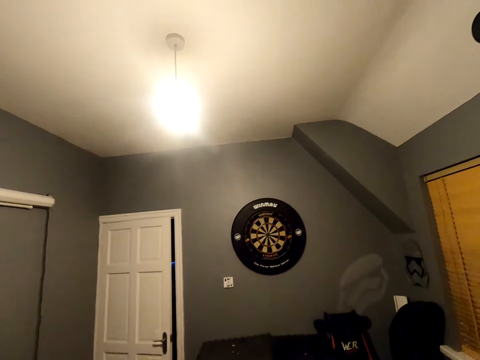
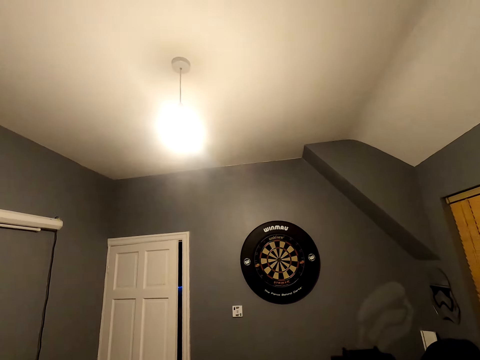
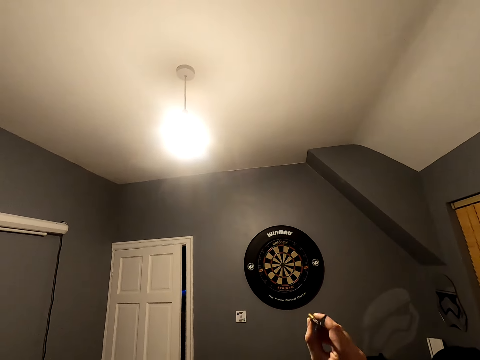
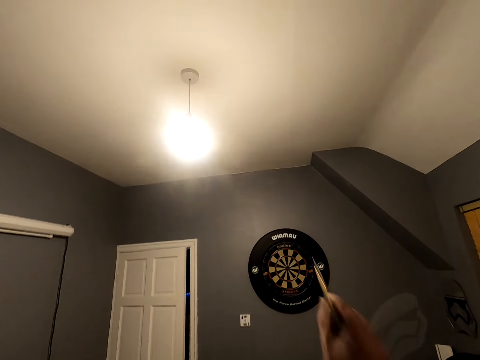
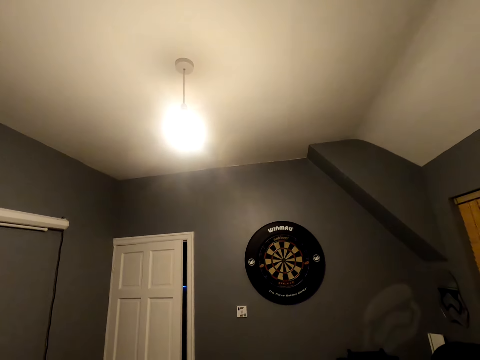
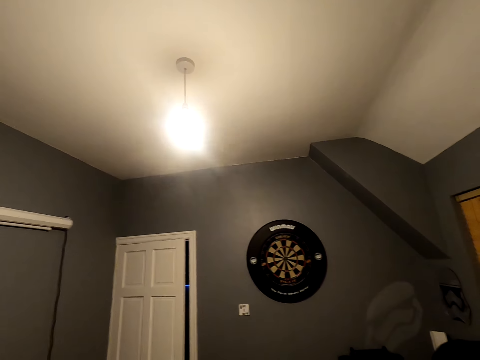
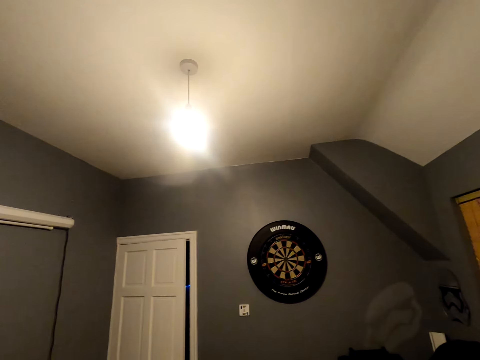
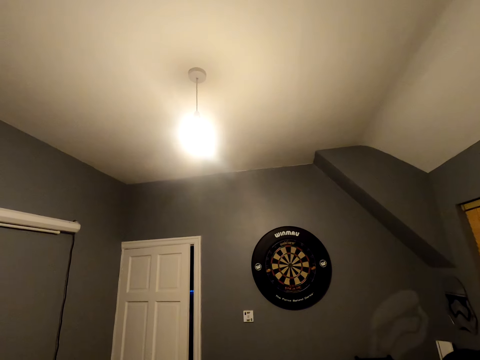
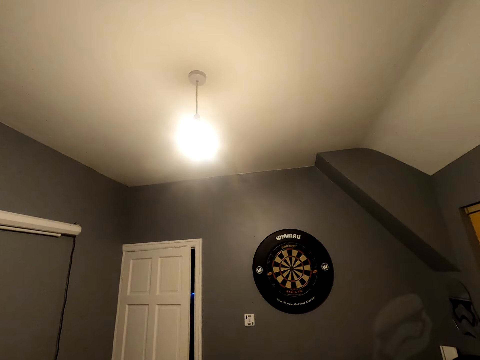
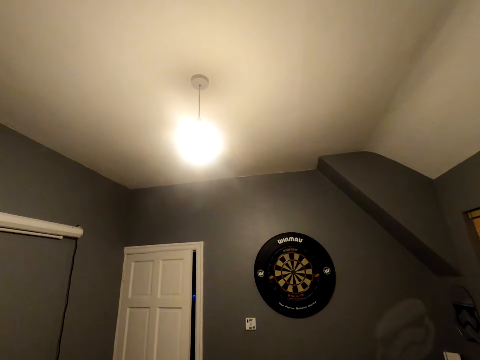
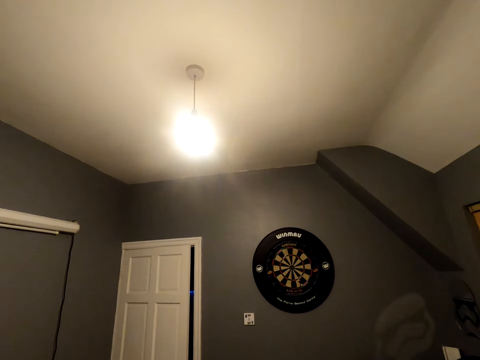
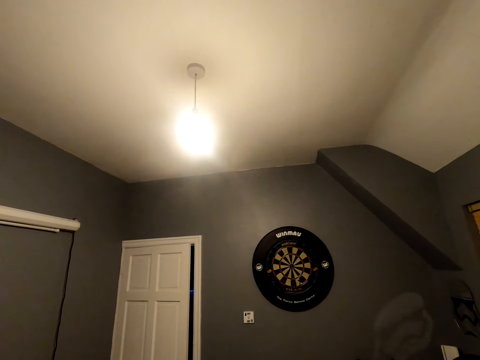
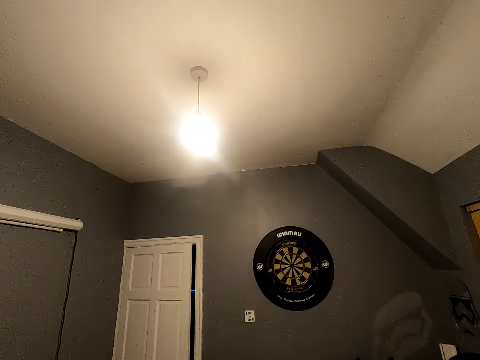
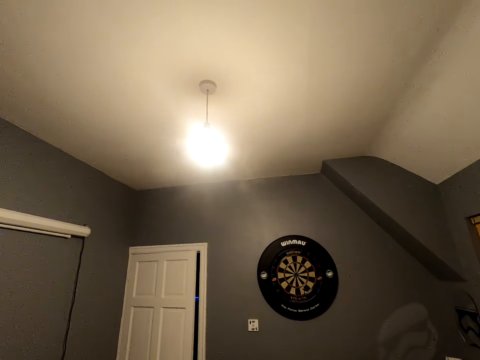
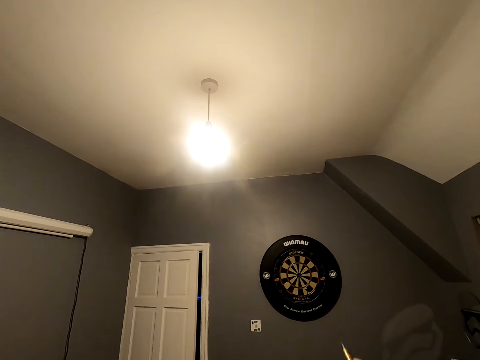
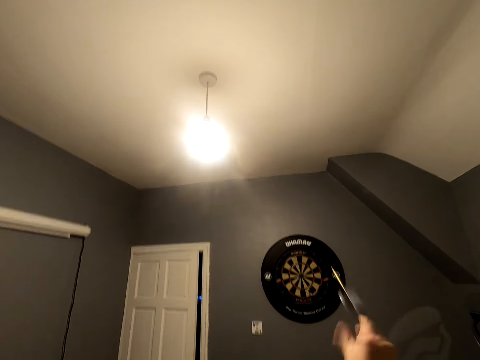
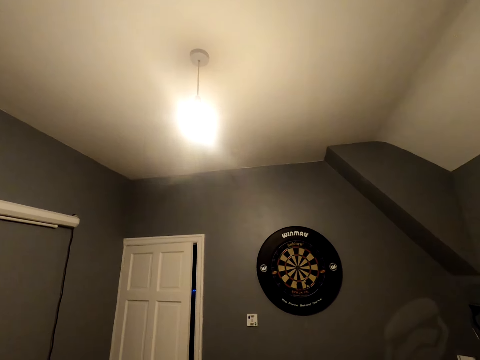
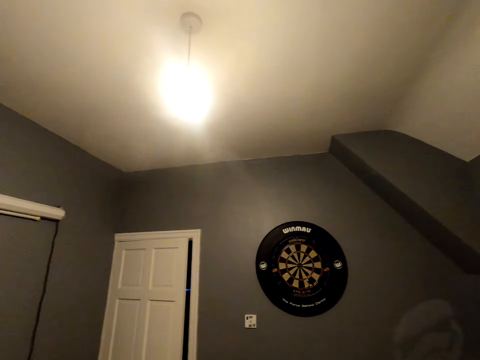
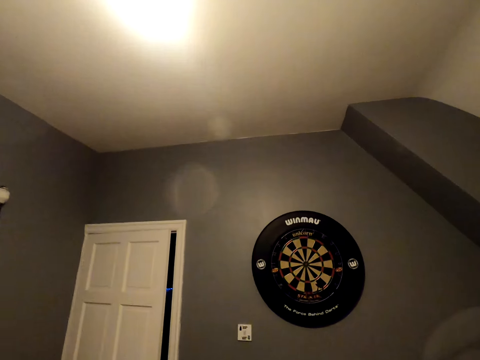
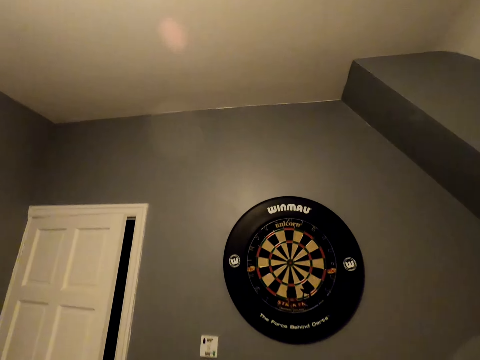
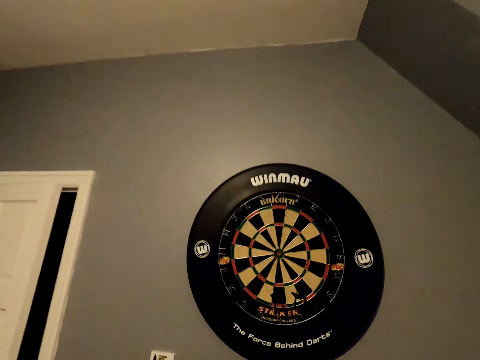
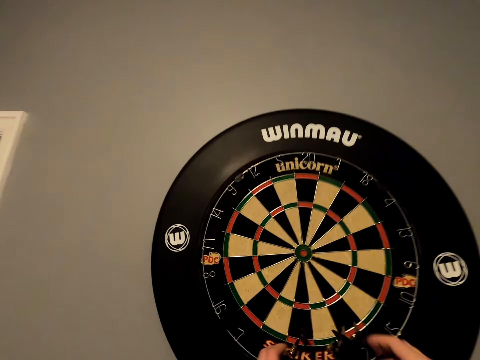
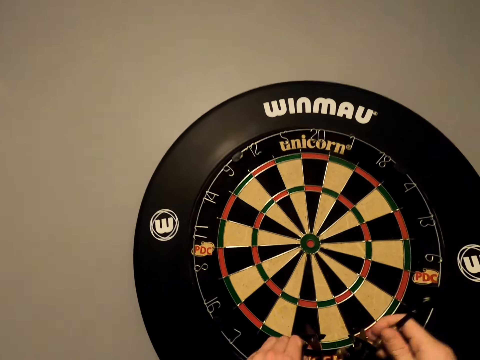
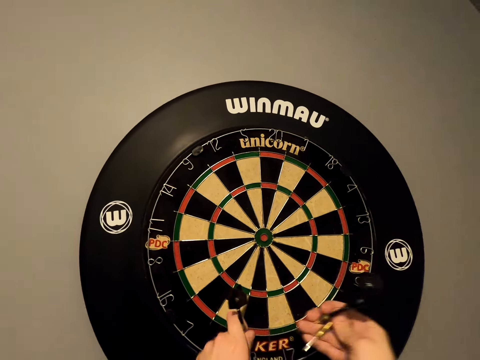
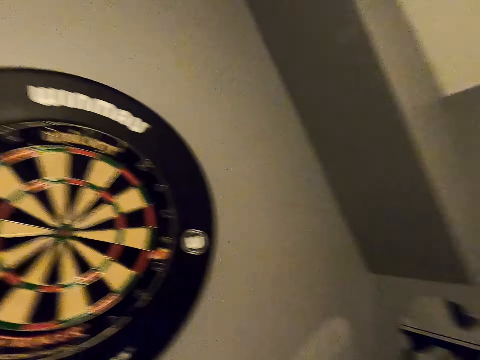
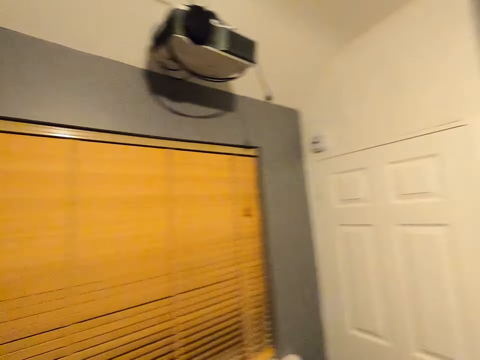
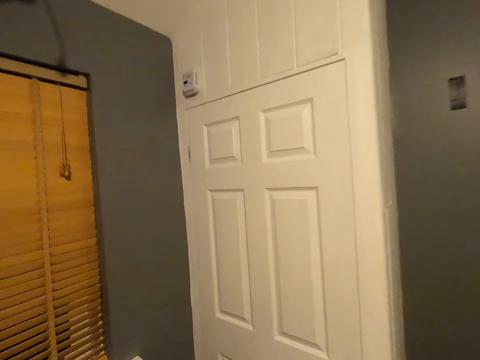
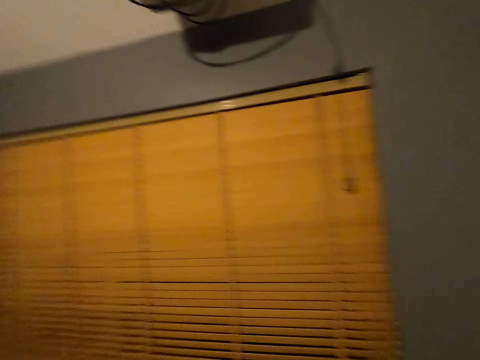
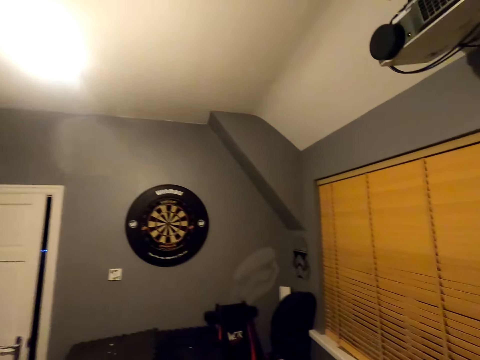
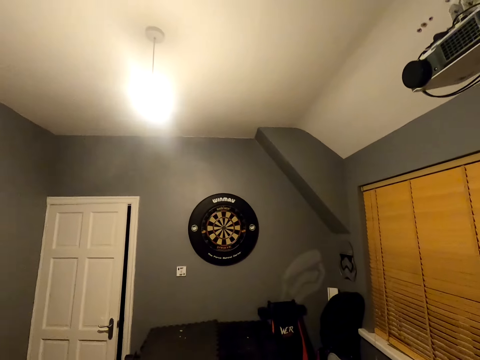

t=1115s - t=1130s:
The camera wearer shakes the arrow. They throw the soft tip darts. They shake the arrow and throw the arrow. They walk towards the dart. They pick up the soft tip darts from the wheel. They turn around and walk in the room.

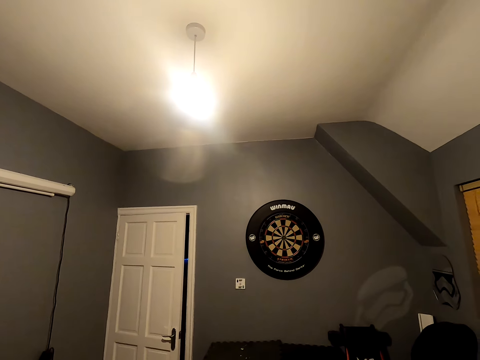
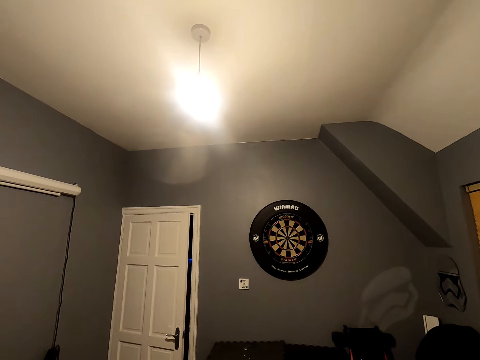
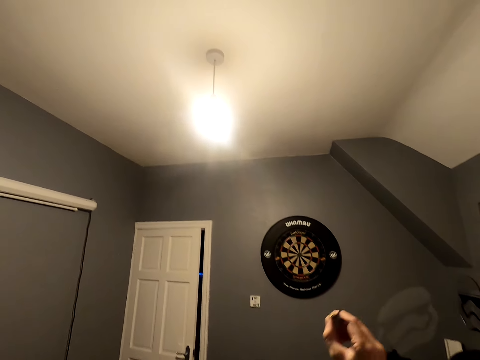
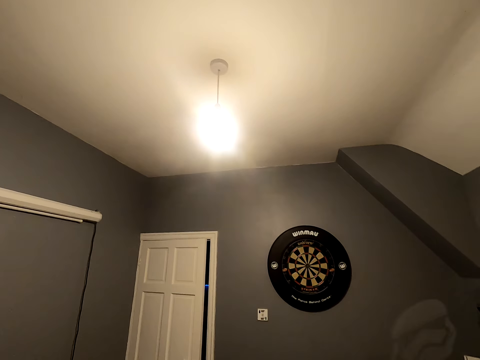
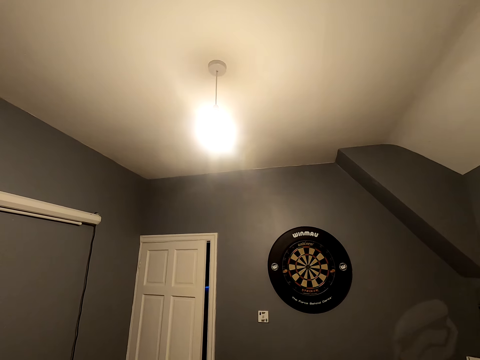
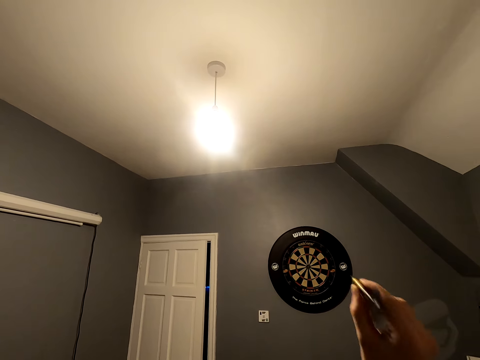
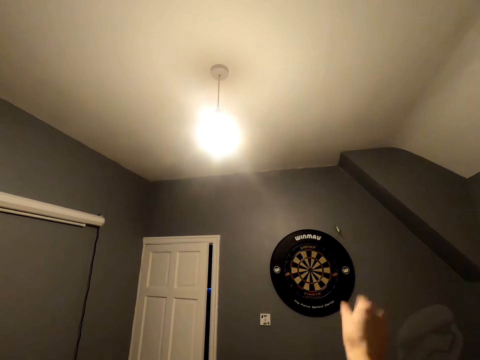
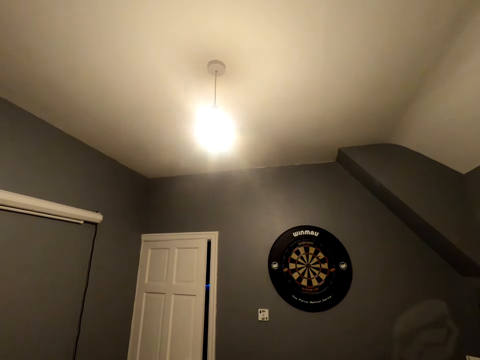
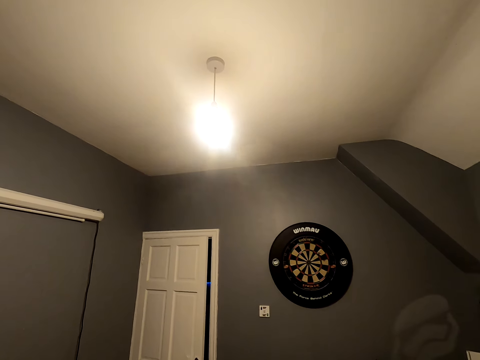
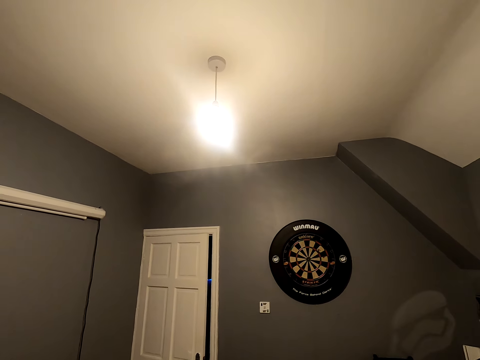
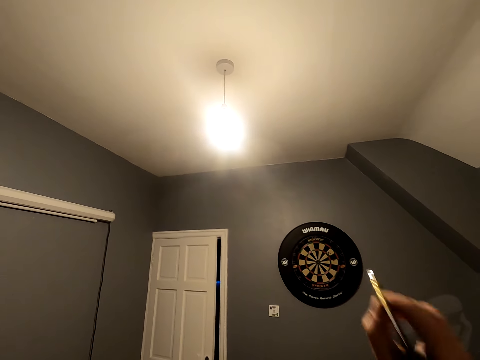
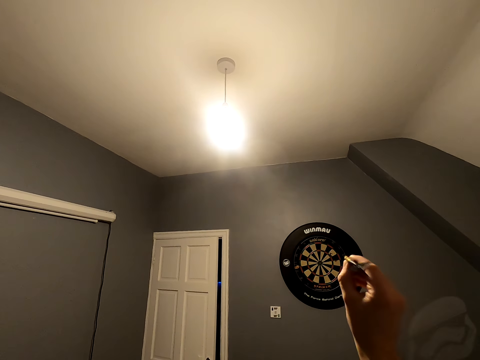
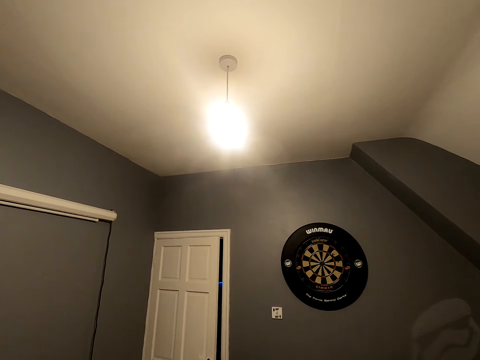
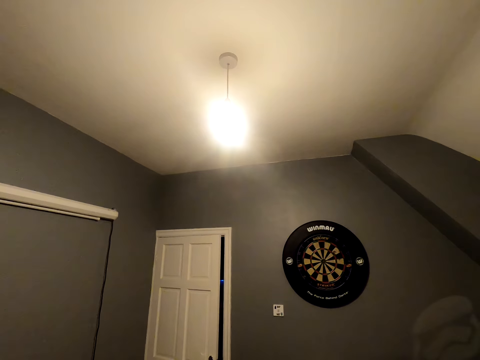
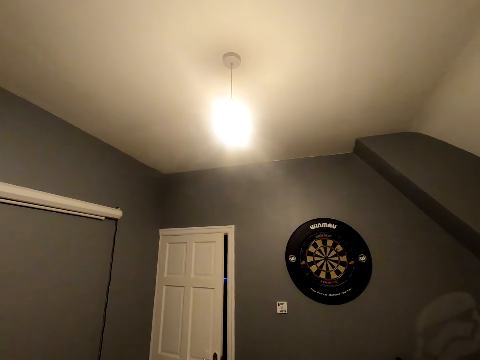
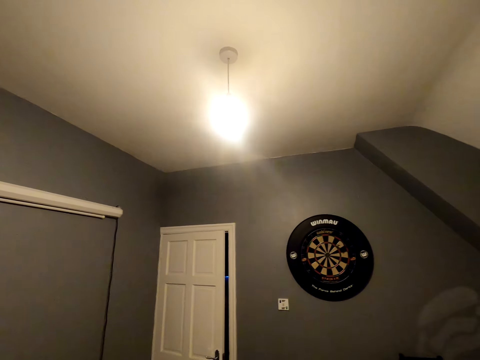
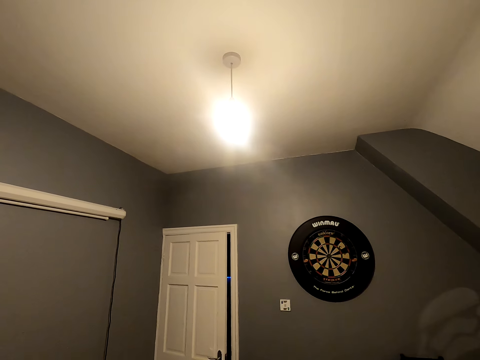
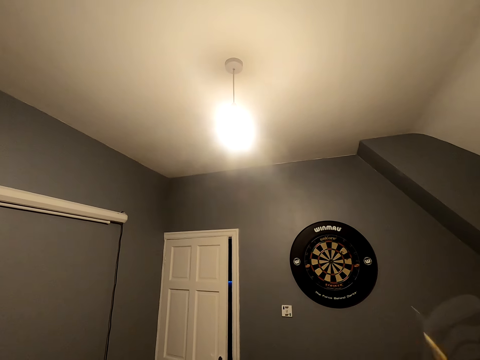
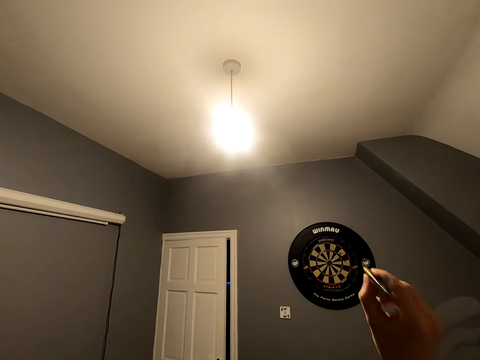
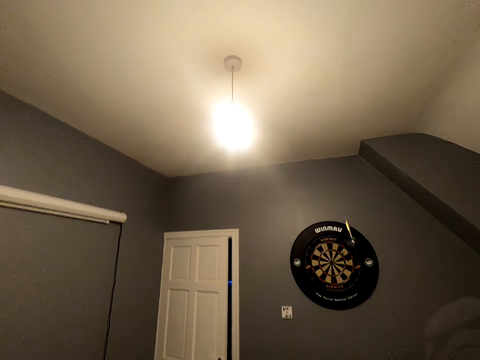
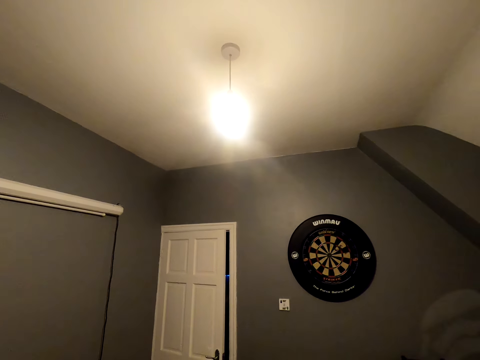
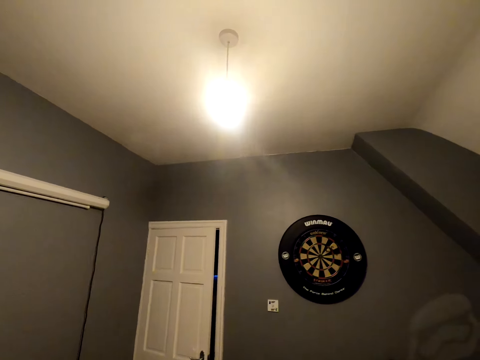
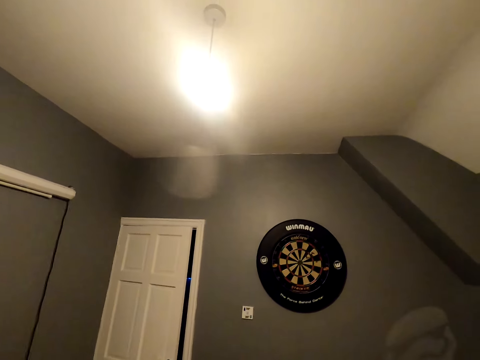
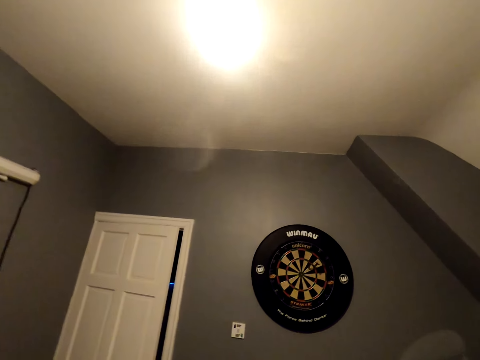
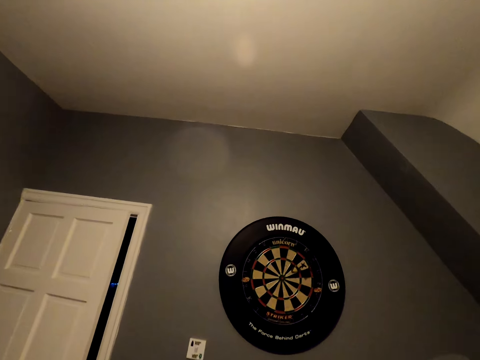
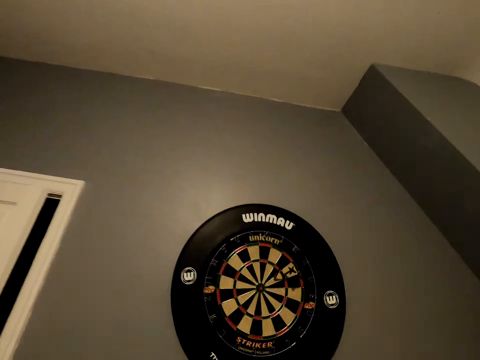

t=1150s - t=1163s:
The camera wearer throws the soft tip darts. They shake the arrow and throw the arrow. They move close to the wheel. They walk towards the dart.
